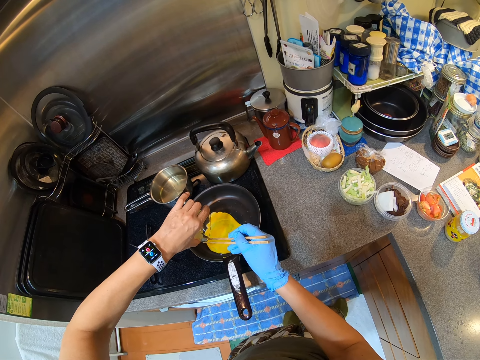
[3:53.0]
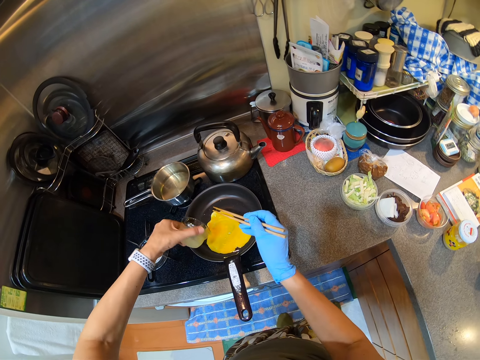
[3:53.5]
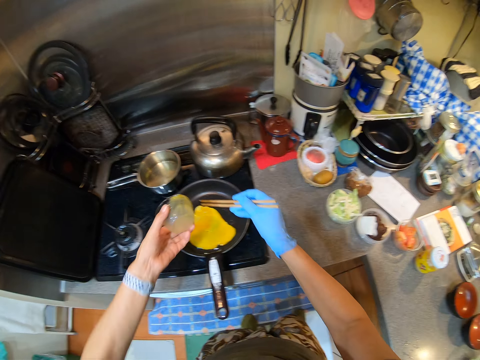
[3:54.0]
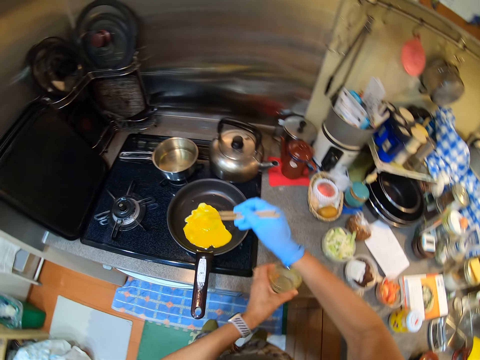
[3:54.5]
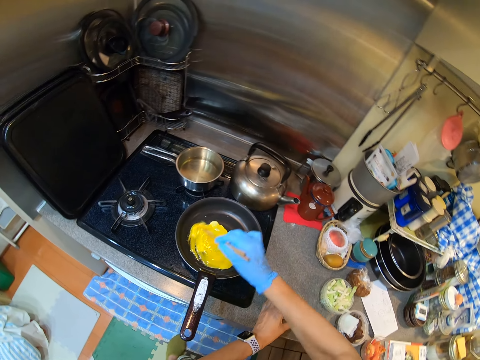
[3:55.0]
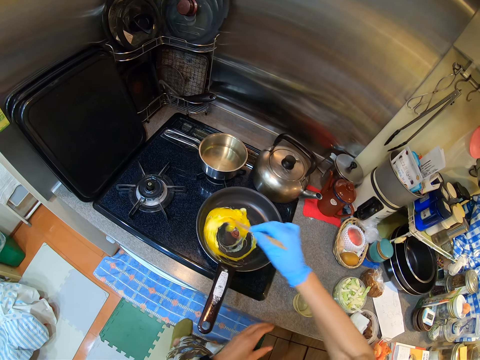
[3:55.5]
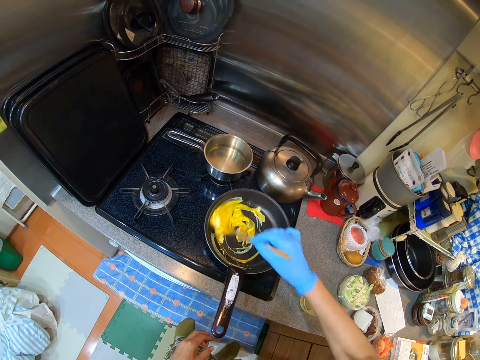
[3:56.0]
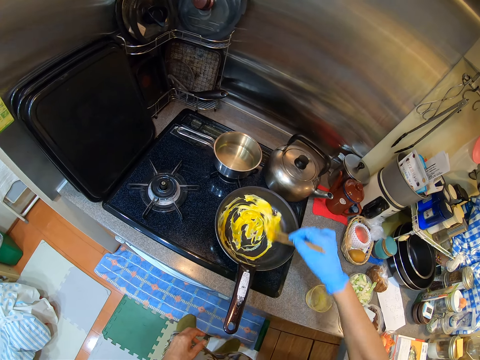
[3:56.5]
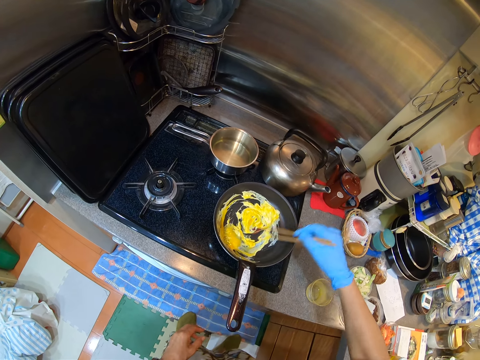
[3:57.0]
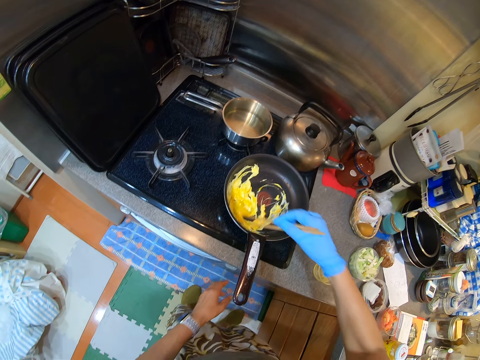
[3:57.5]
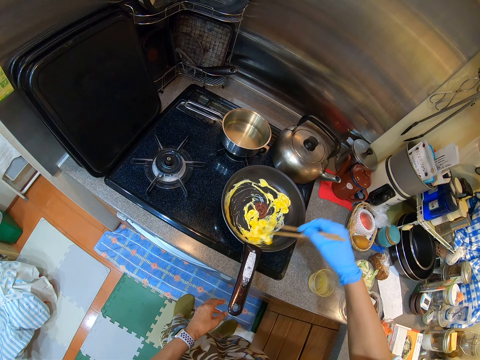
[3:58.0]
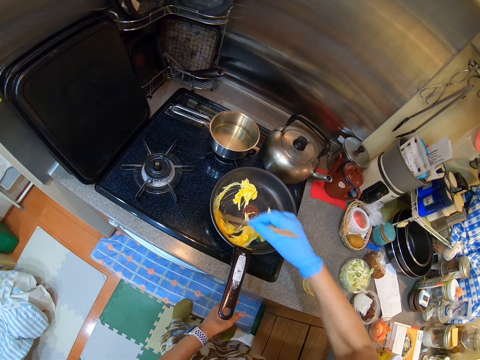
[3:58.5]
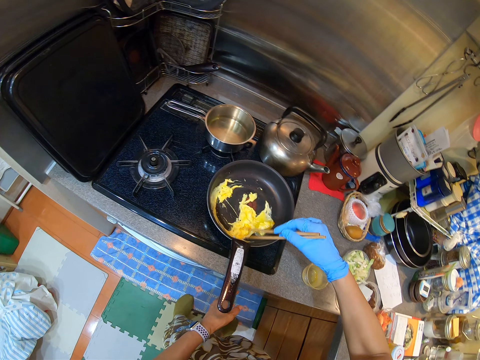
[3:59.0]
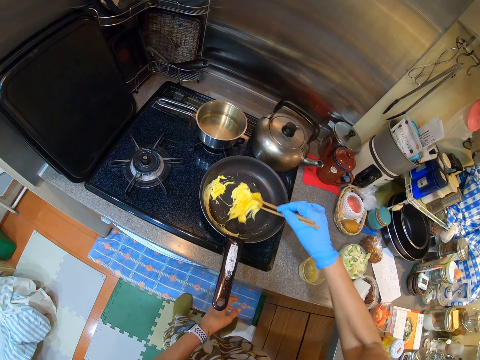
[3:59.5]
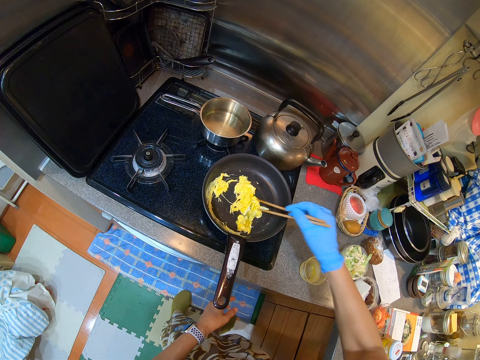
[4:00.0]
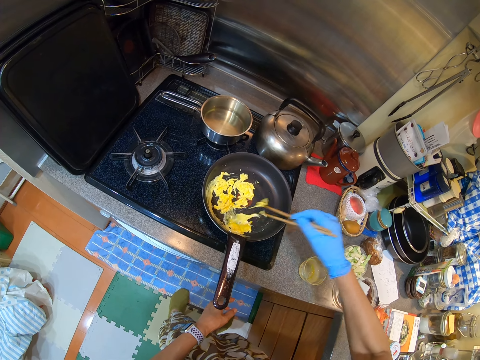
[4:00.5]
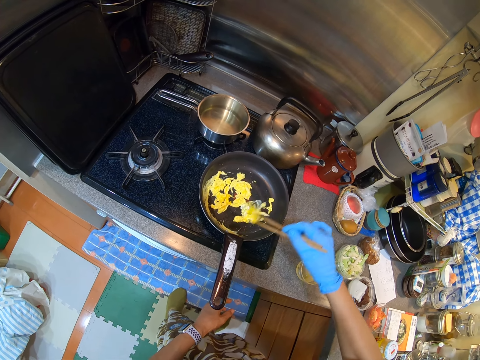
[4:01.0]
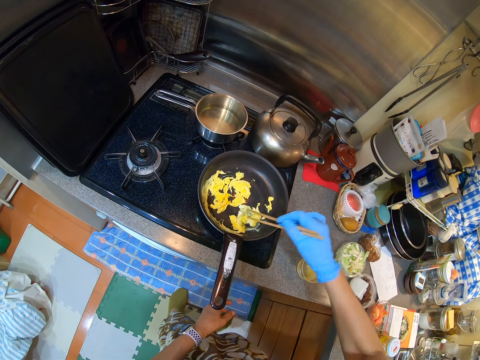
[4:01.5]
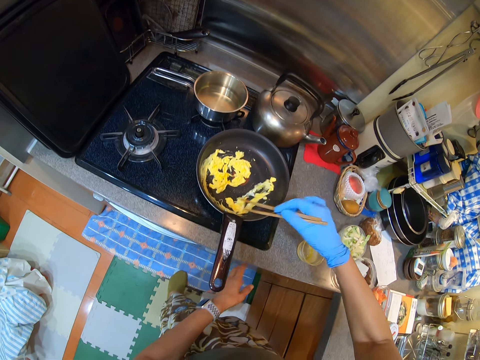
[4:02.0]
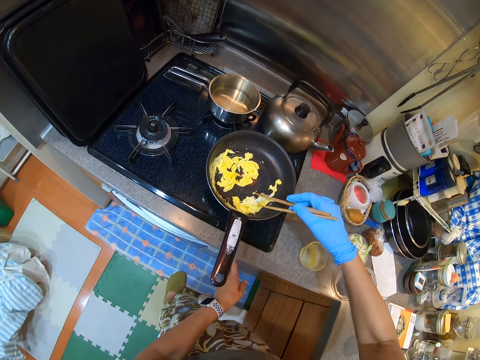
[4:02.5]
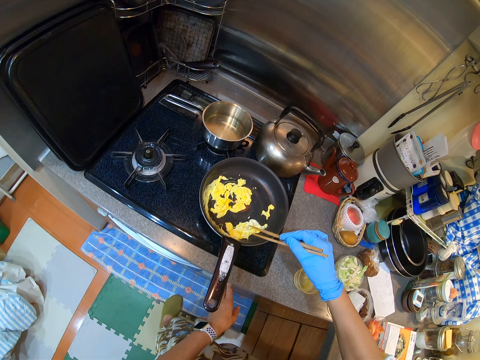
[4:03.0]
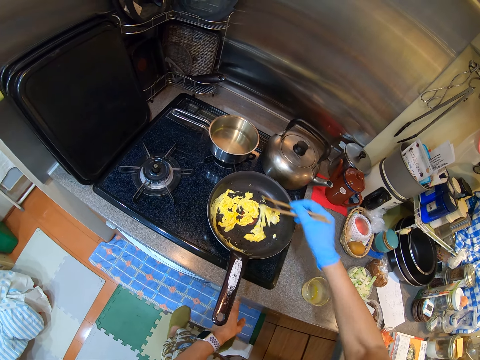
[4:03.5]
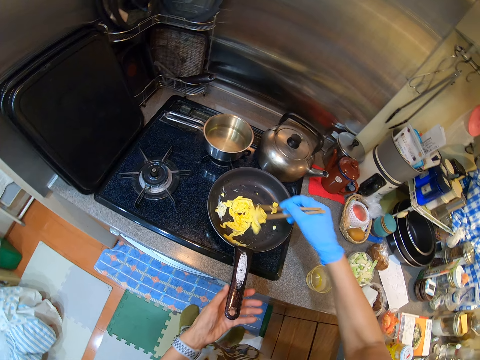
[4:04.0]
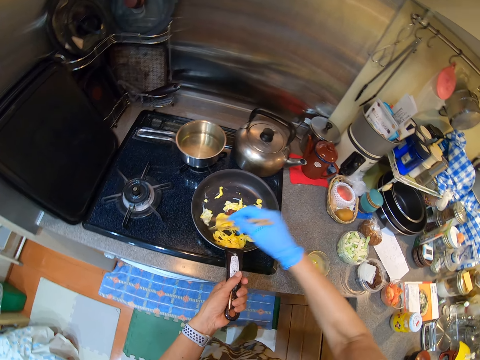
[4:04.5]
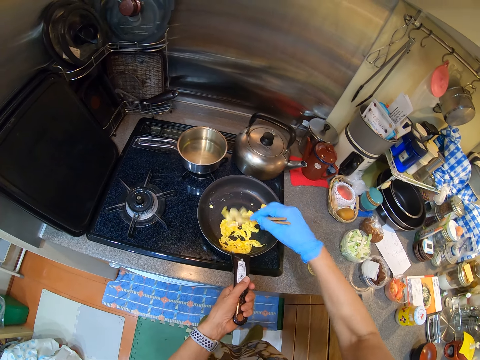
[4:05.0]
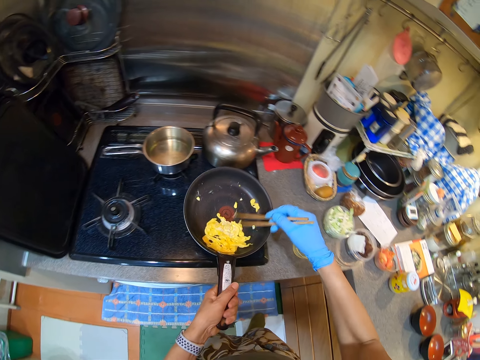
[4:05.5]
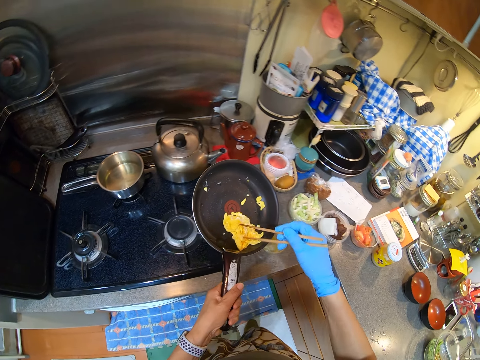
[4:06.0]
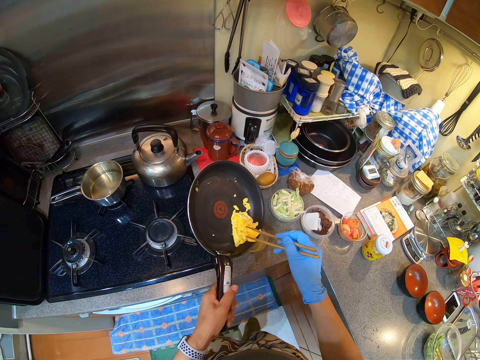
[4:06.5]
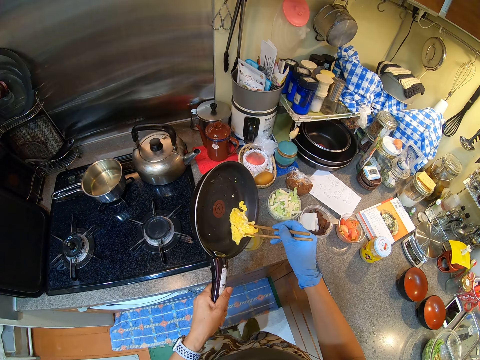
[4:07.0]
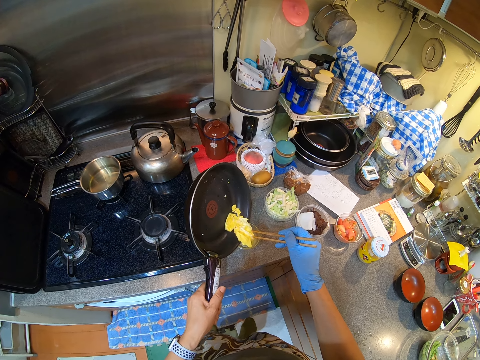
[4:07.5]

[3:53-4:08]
The camera wearer puts the dish on the counter top. They prepare the egg. They fry the egg. They put off the cooker. They hold the pan.

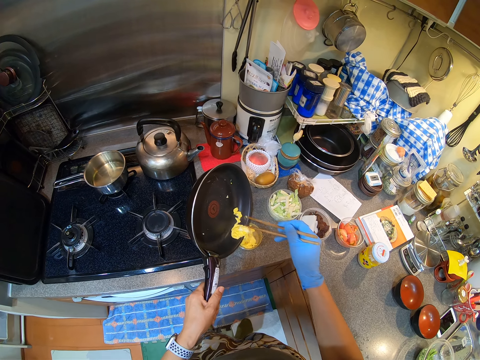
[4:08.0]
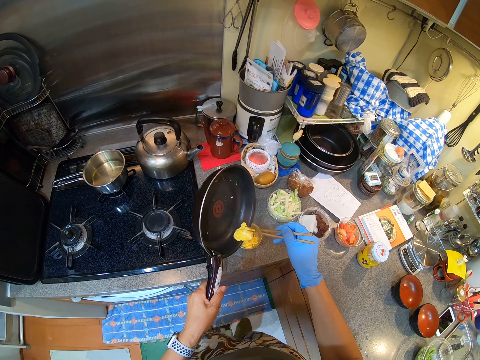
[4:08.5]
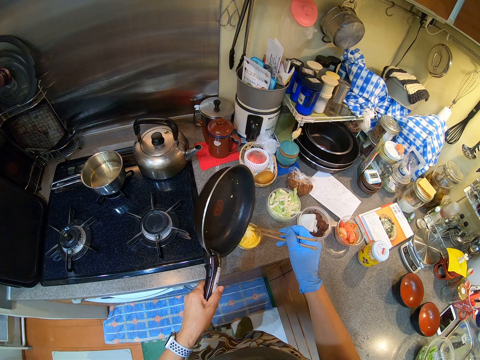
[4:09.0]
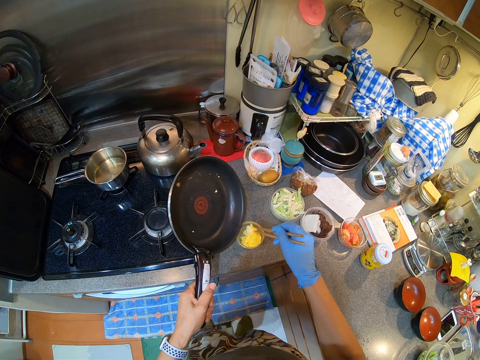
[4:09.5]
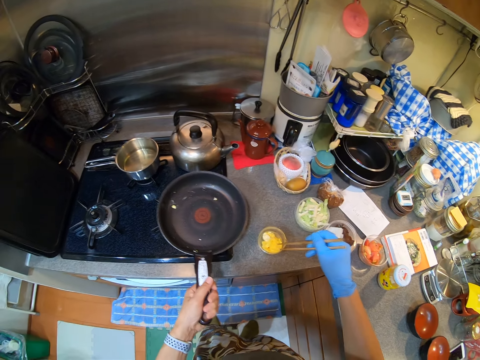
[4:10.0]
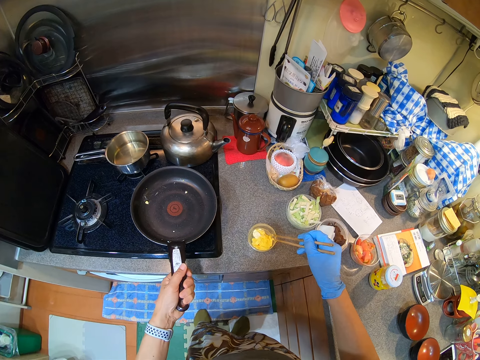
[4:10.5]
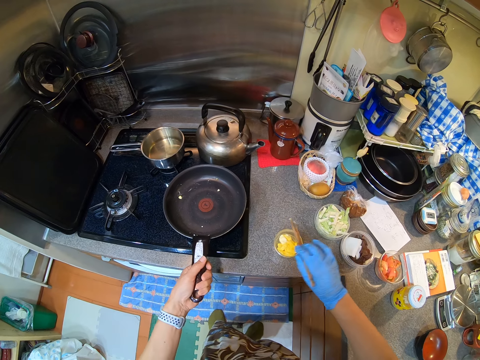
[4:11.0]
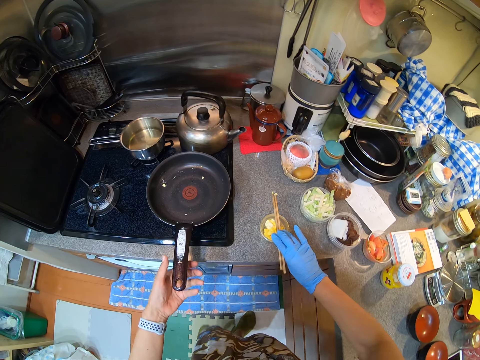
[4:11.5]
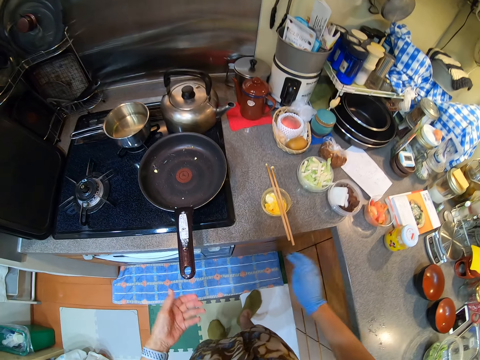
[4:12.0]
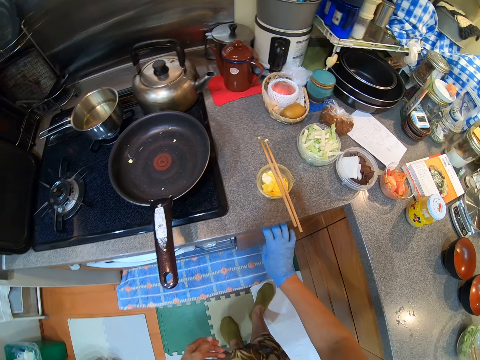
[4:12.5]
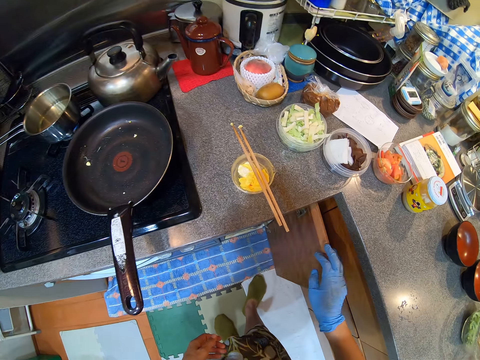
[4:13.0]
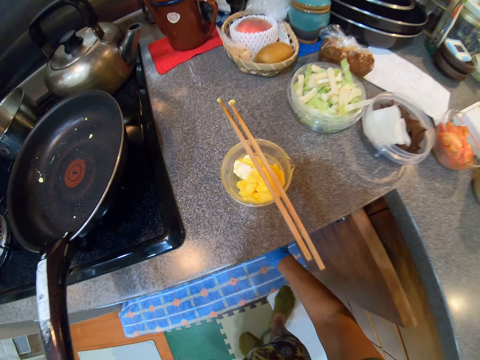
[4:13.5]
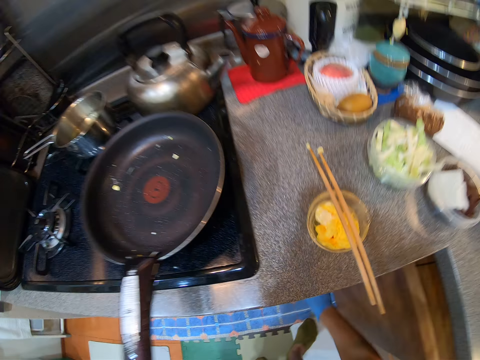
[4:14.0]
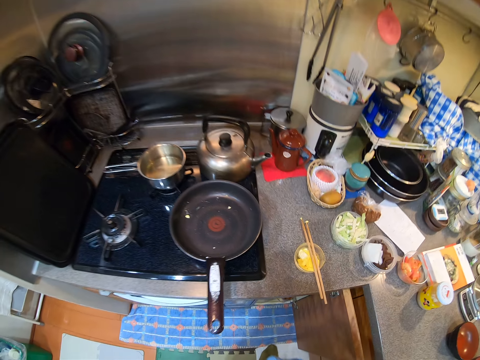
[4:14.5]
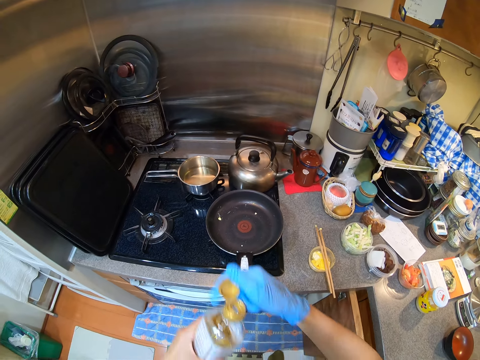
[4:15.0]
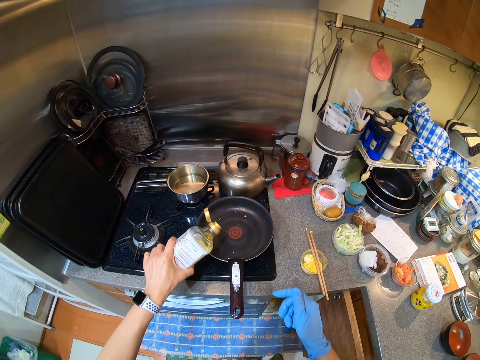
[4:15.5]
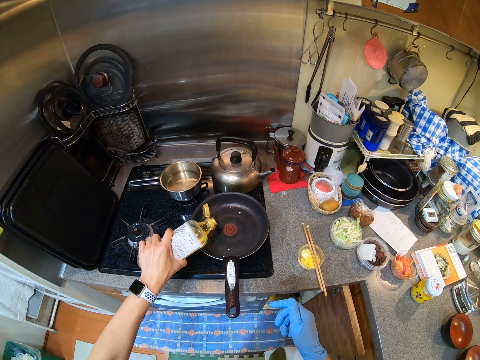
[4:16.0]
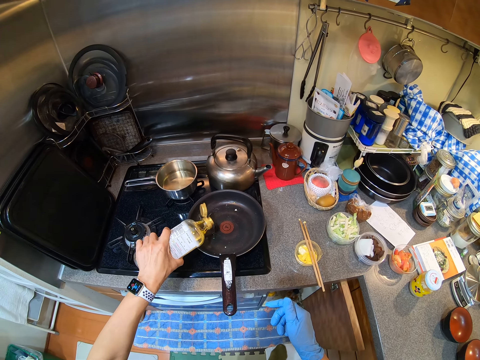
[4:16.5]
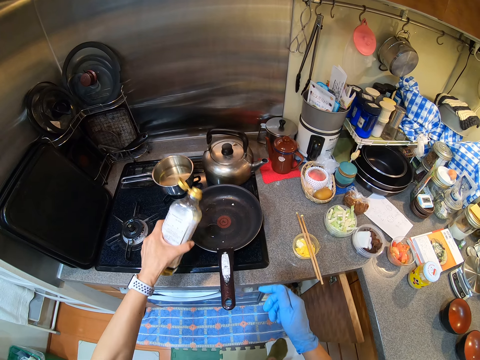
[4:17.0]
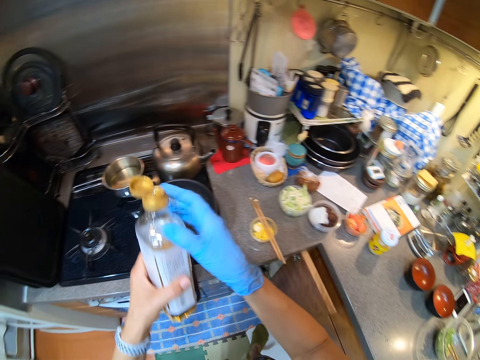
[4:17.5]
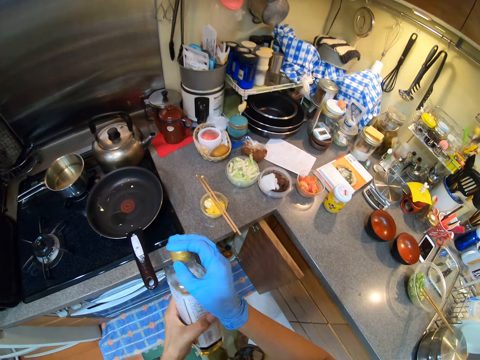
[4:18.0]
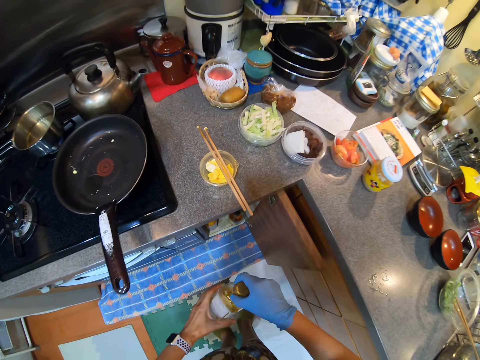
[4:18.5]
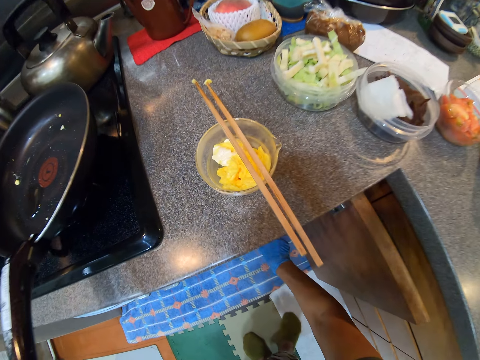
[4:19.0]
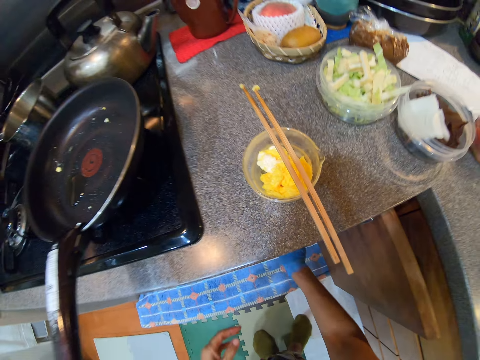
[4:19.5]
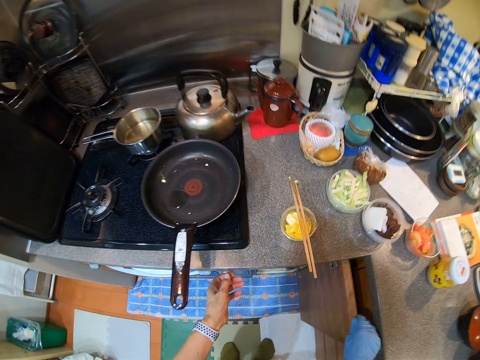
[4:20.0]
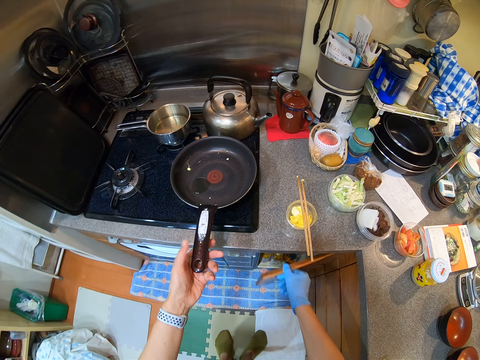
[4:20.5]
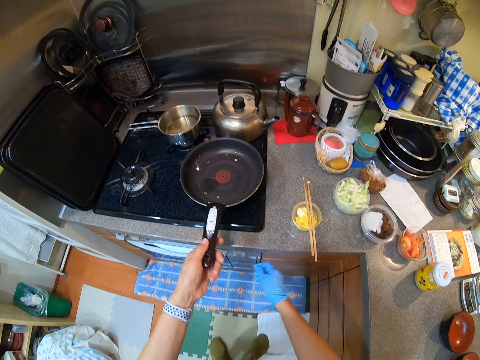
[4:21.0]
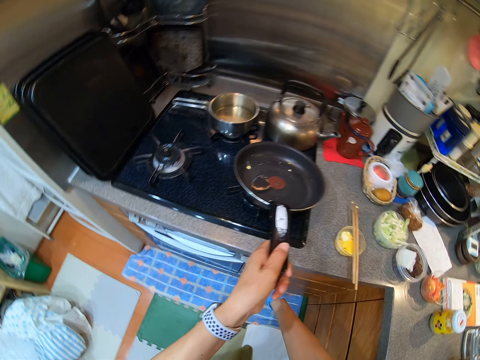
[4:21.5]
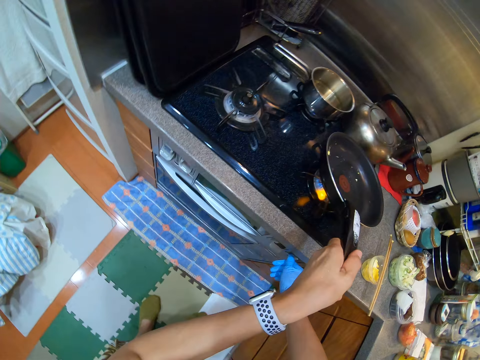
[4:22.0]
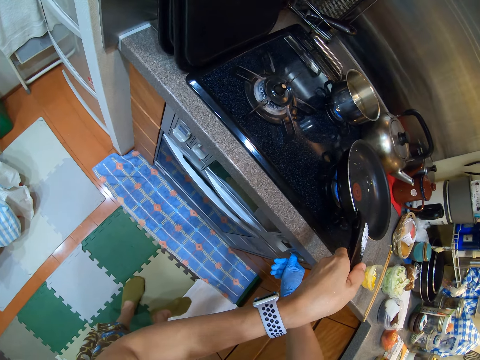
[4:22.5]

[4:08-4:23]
The camera wearer puts the egg in the bowl. They put the pan on the cooker. They put chopsticks on the bowl. They open the cupboard. They pick a cooking oil. They open the cooking oil. They pour the cooking oil in the pan. They close the cooking oil. They put the cooking oil in the cupboard. They close the cupboard. They hold the pan. They operate the cooker.
